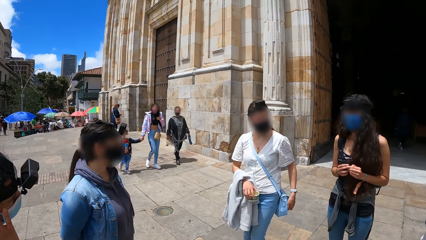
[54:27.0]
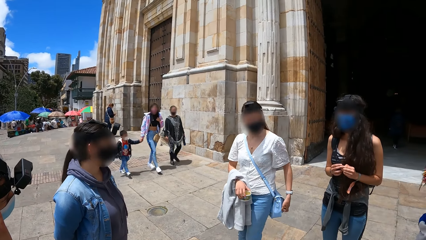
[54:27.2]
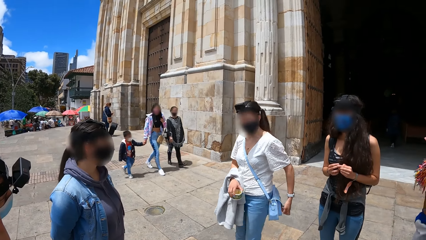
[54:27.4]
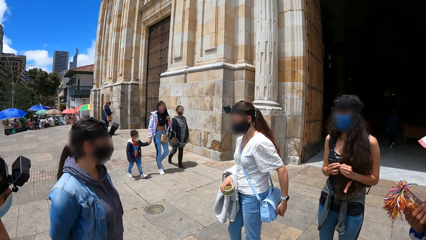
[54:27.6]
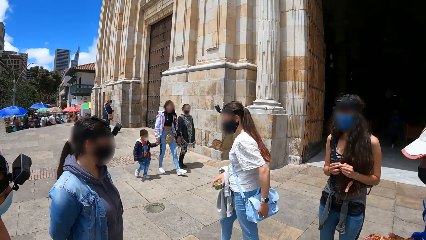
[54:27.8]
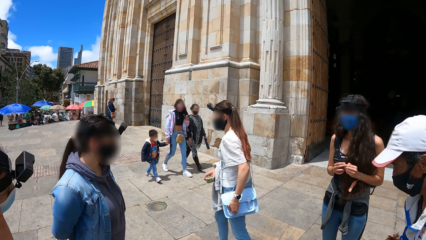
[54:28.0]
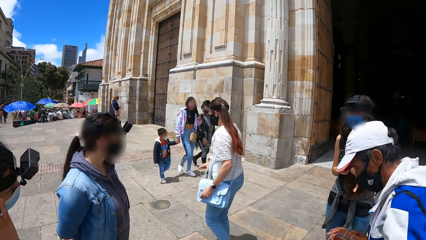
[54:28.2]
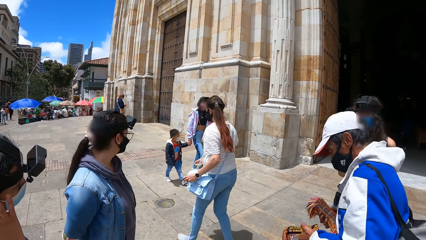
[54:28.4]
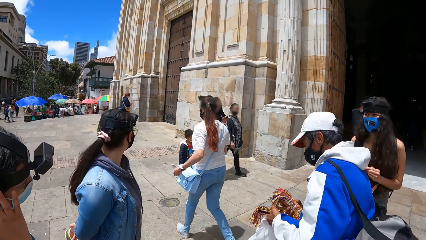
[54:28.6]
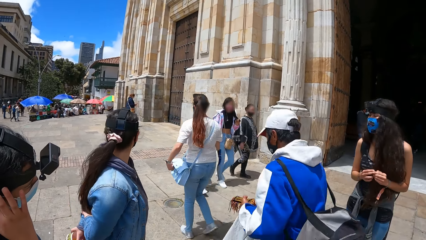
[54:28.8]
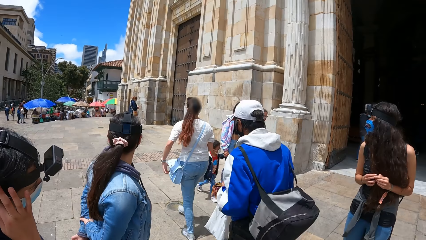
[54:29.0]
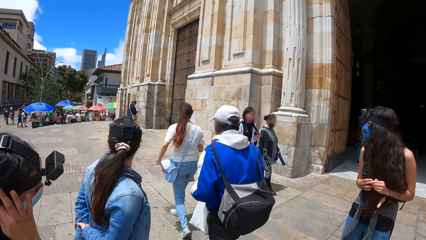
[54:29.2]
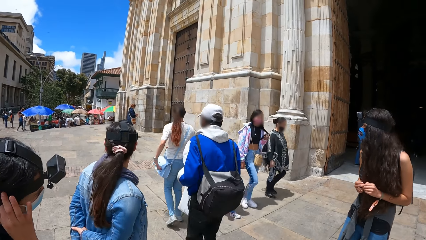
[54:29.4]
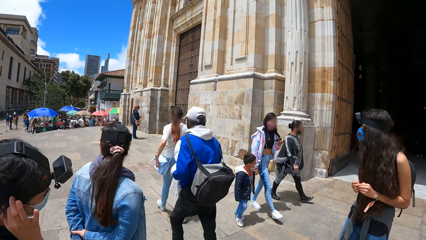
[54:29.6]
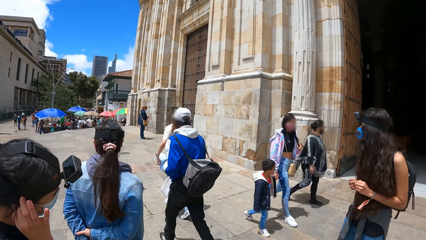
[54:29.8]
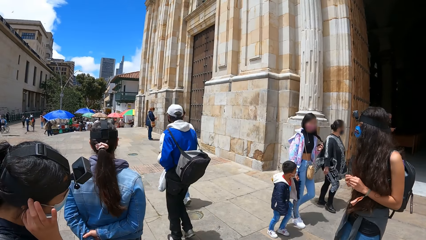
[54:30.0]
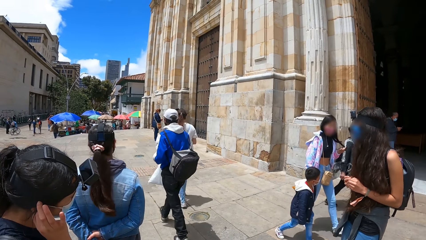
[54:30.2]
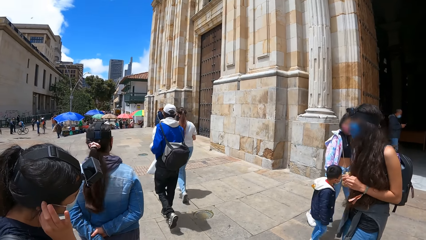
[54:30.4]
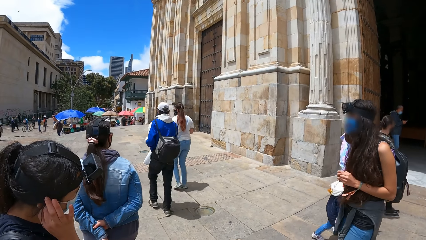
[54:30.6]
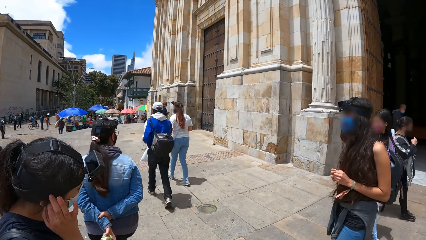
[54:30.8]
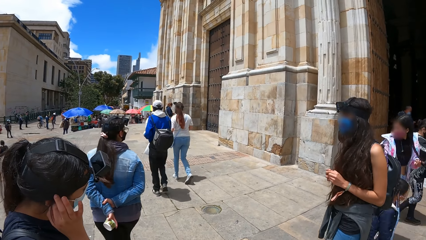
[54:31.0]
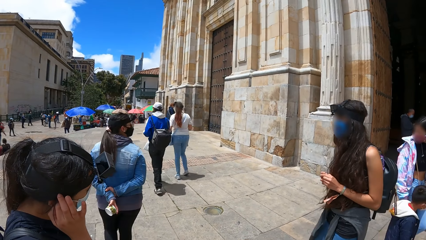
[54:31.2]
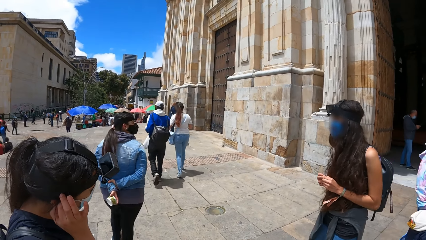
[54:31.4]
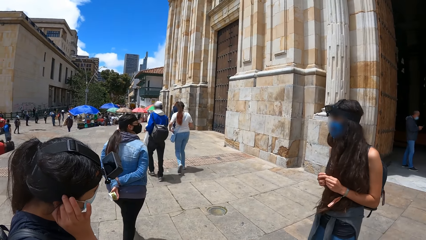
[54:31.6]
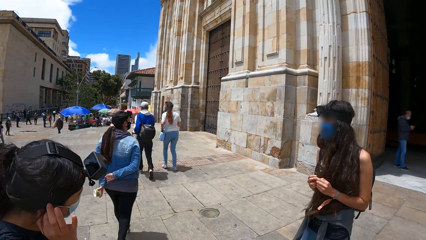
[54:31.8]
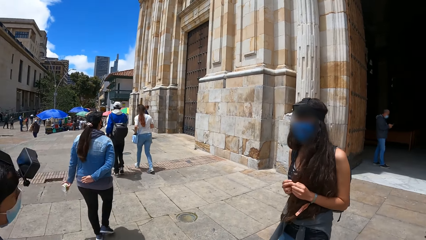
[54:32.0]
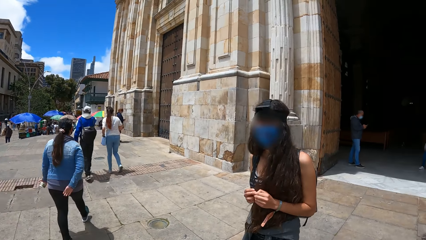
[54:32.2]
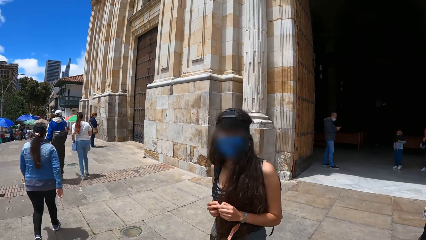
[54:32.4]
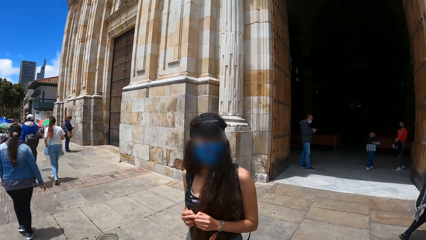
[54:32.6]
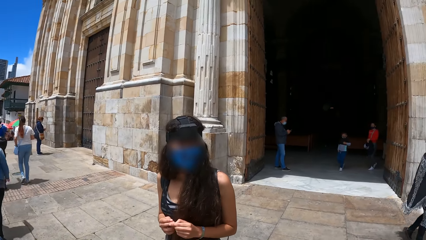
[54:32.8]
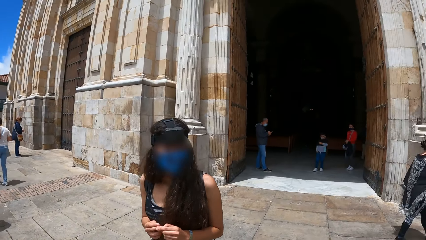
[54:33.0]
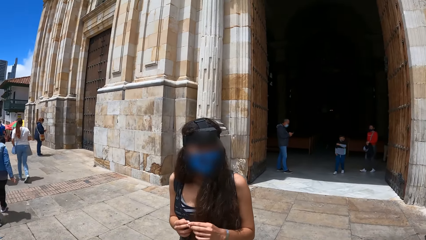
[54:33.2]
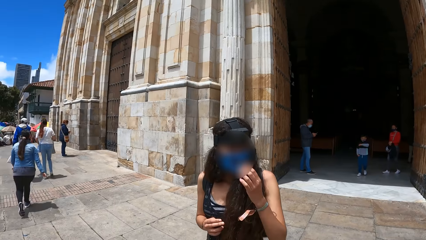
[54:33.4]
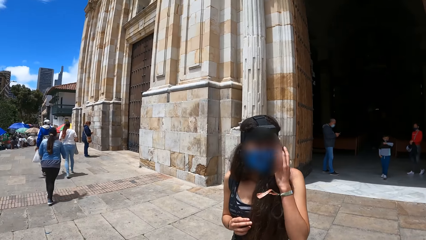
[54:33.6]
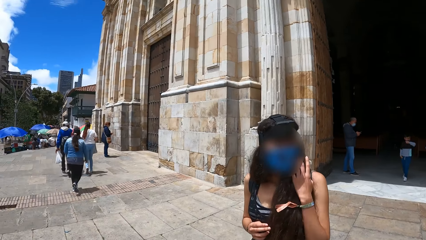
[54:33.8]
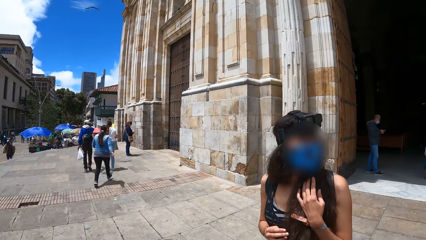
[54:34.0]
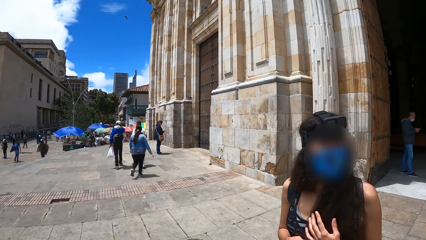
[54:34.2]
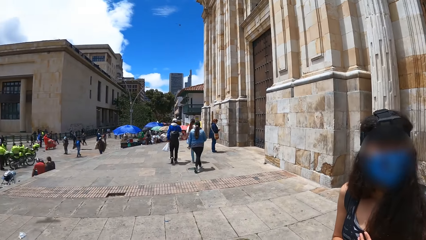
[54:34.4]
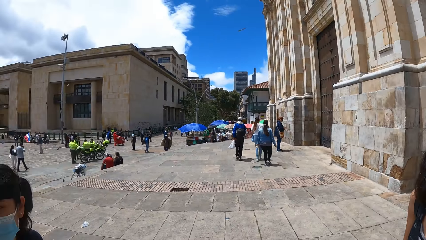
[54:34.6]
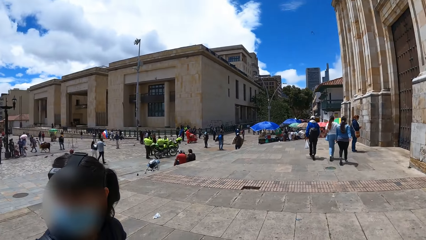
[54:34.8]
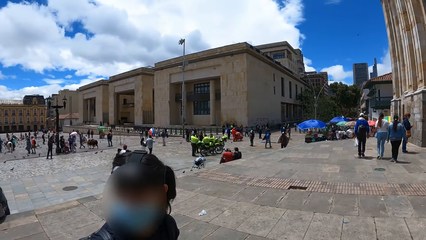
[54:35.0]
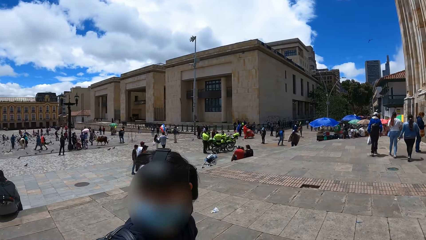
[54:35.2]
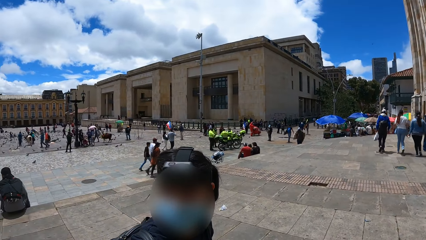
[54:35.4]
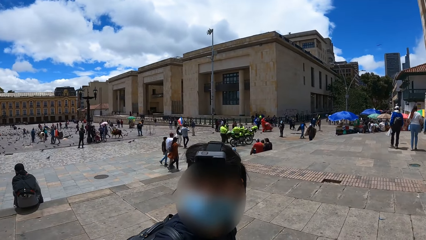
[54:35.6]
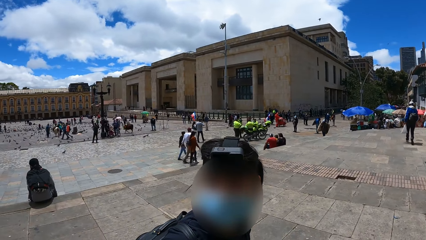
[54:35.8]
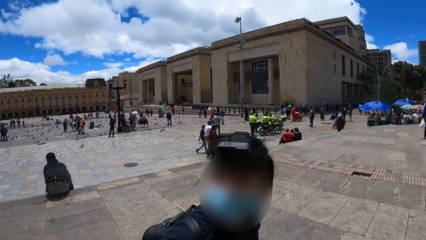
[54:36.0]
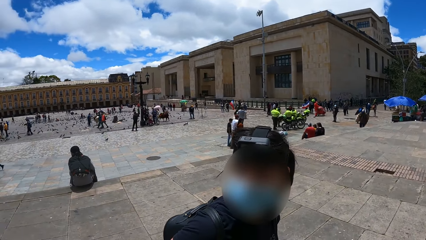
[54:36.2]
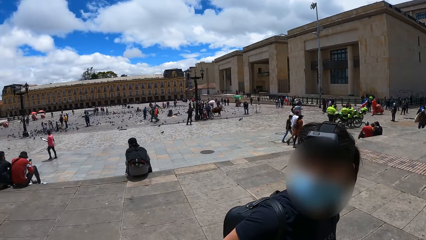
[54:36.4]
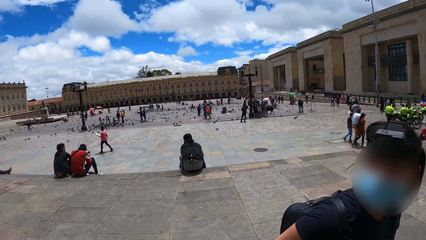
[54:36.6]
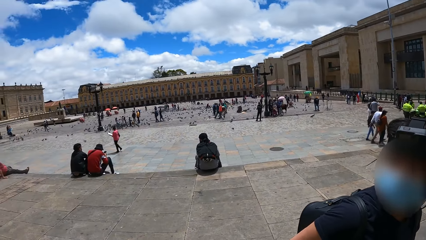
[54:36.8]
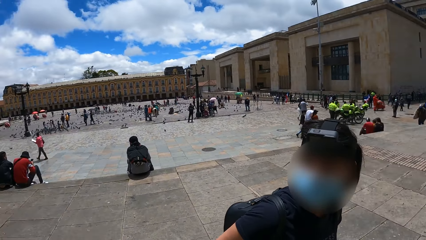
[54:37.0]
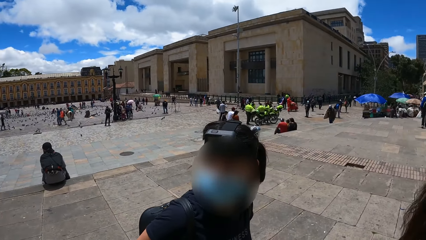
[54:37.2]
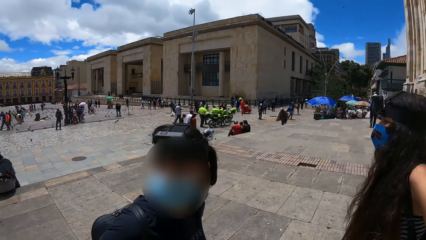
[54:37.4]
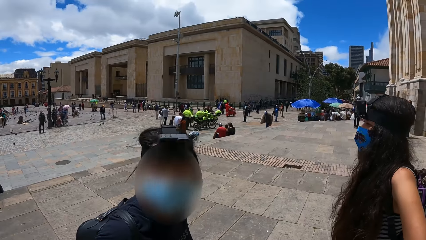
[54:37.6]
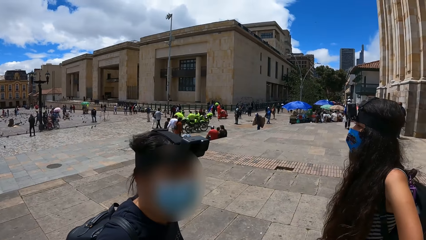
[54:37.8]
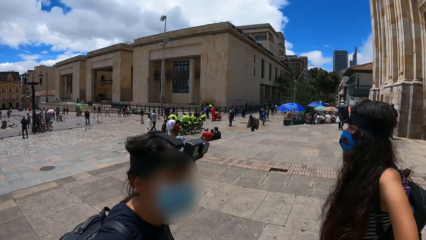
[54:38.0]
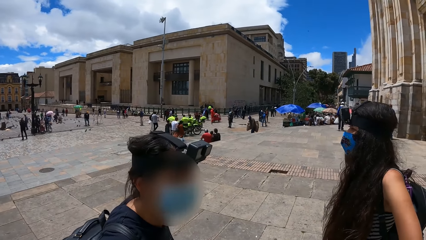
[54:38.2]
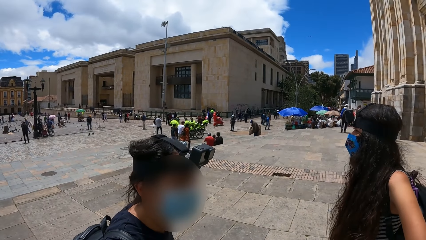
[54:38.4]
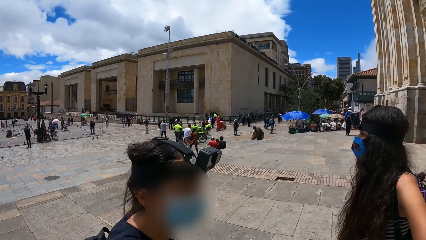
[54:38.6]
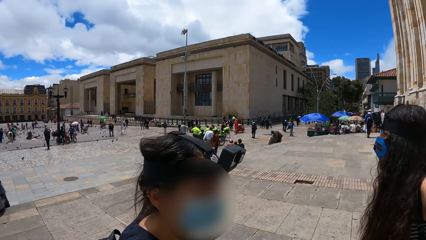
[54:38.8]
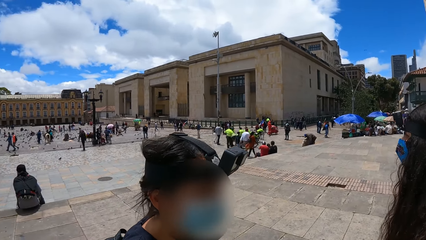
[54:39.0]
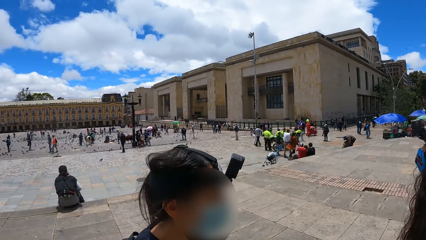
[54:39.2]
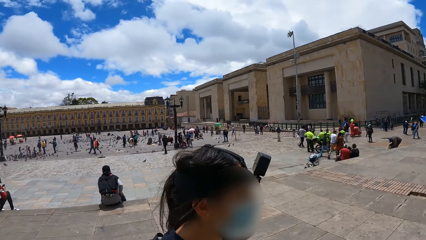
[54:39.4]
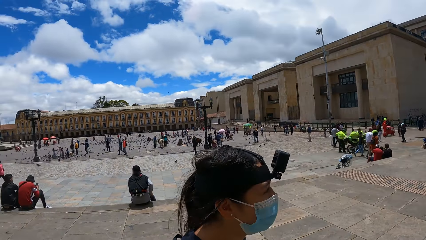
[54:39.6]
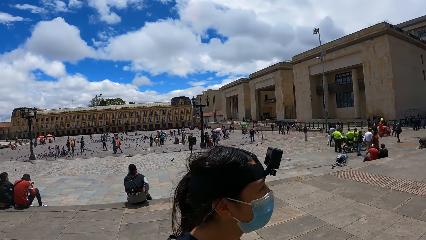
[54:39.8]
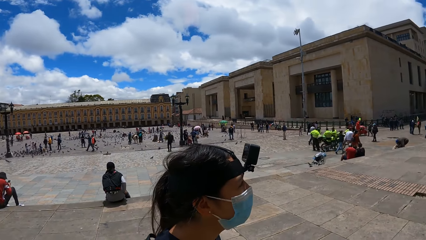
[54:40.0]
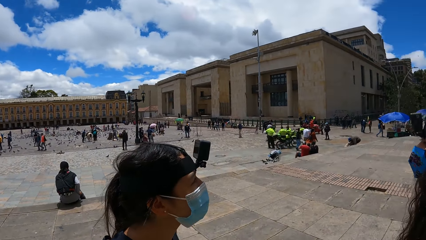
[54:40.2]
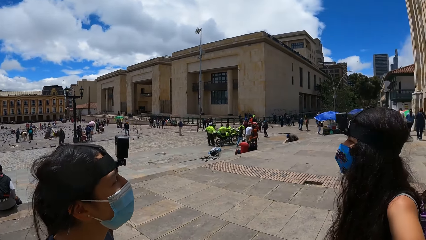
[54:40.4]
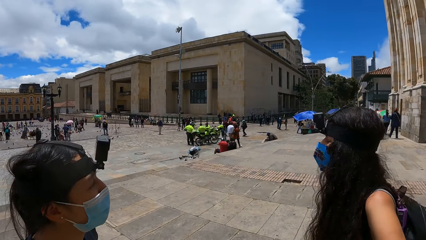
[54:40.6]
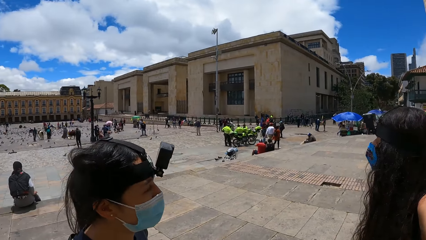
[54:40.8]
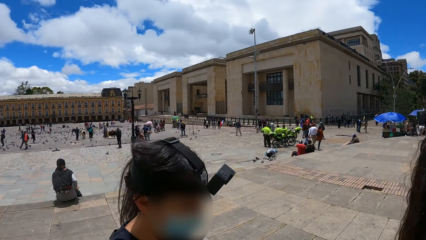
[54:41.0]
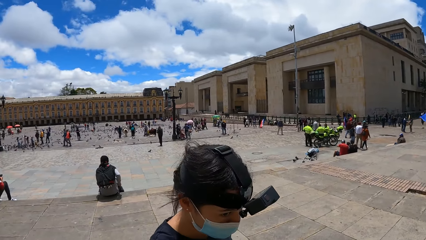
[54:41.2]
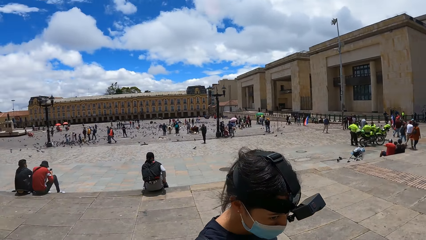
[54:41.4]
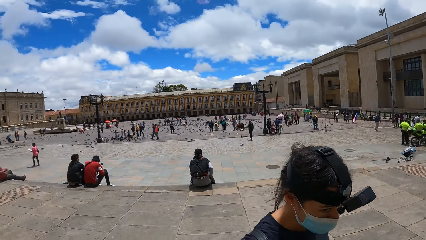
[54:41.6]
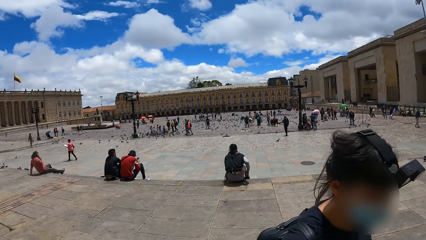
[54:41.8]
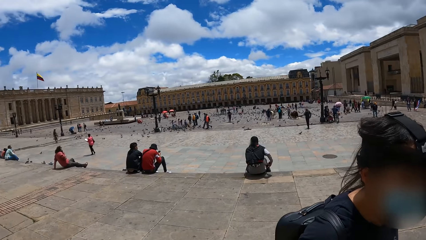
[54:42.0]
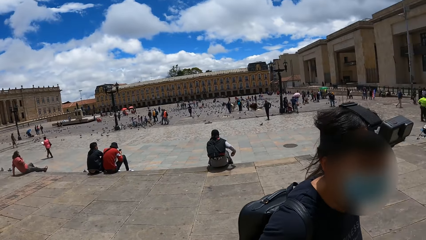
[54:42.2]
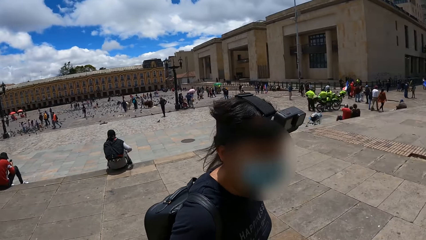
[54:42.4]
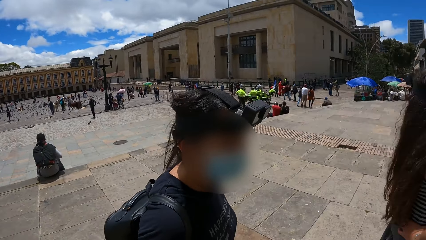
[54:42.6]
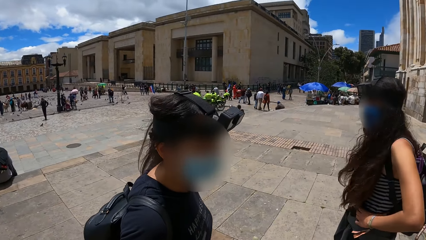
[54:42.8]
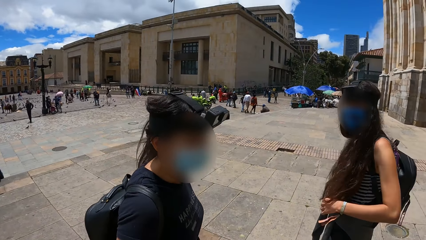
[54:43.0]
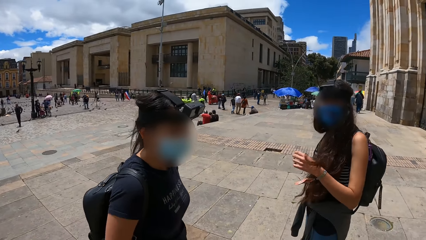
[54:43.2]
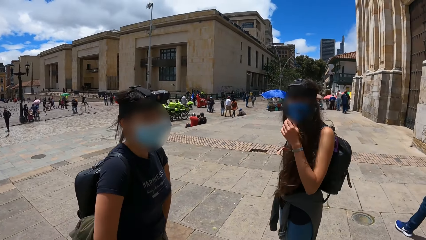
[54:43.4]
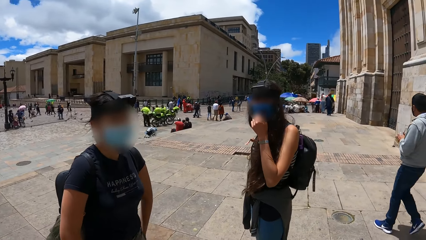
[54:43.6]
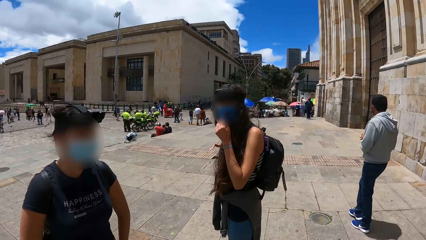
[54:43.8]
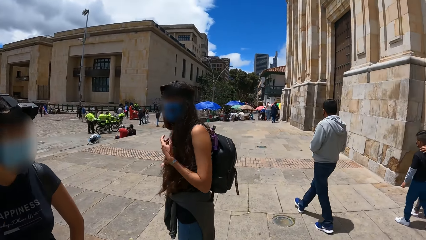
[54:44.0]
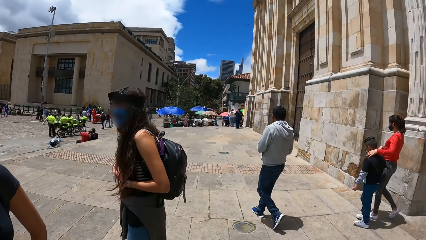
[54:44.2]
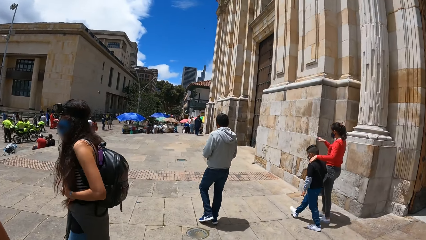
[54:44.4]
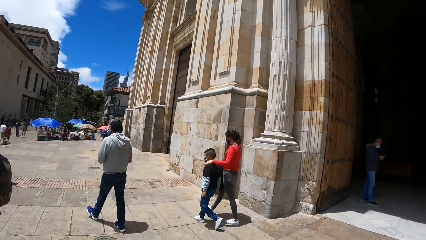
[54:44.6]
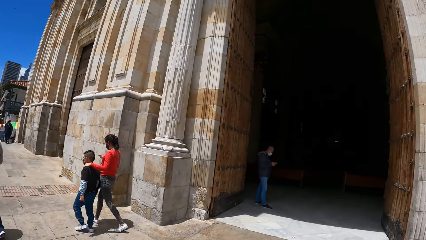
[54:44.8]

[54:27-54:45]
A man walks with a woman on the road. Three people walk across a street together. The camera wearer interacts with two people. Another woman touches her face with her left hand. She touches her face with her left hand again.
